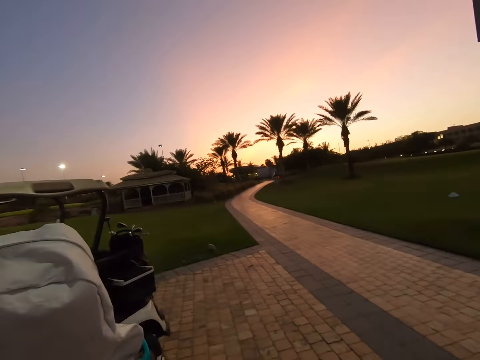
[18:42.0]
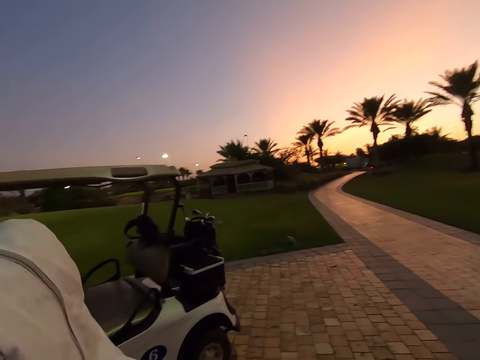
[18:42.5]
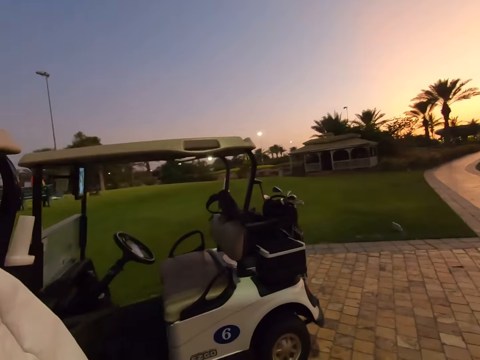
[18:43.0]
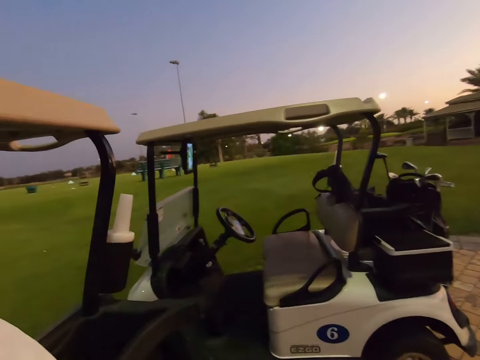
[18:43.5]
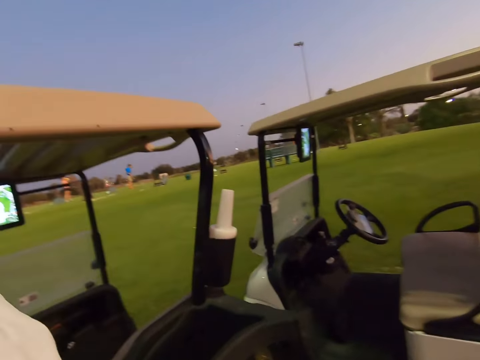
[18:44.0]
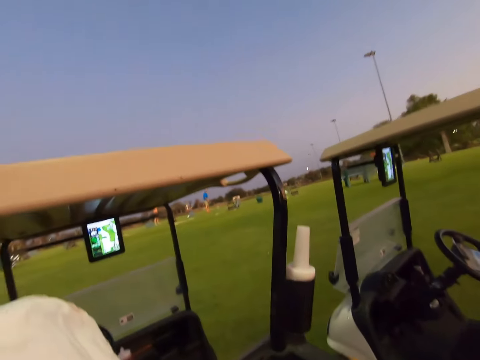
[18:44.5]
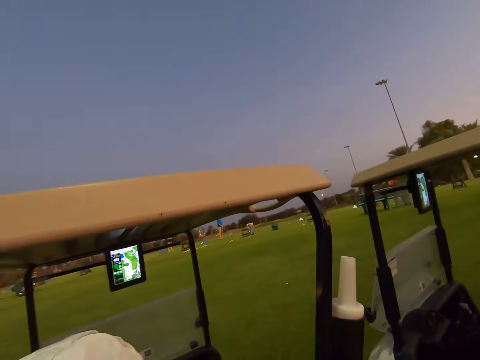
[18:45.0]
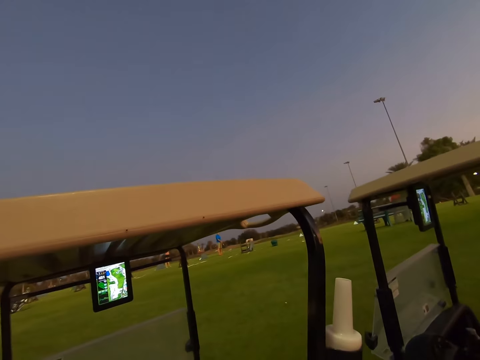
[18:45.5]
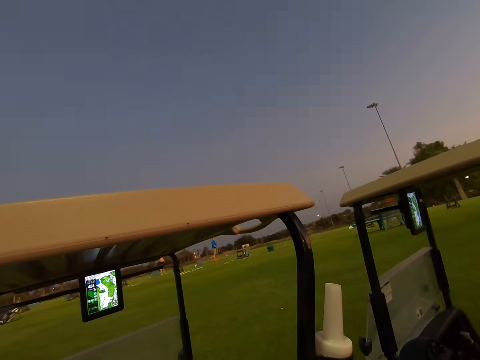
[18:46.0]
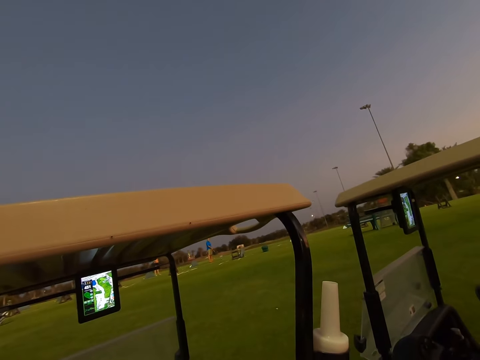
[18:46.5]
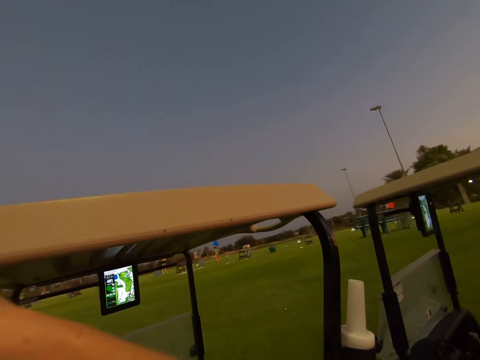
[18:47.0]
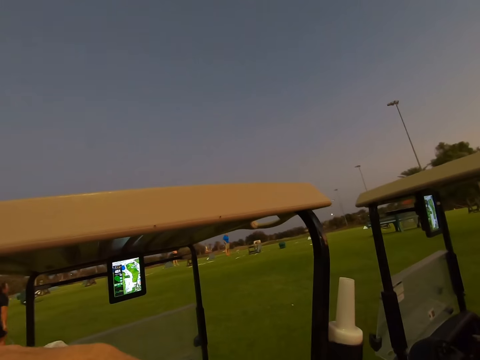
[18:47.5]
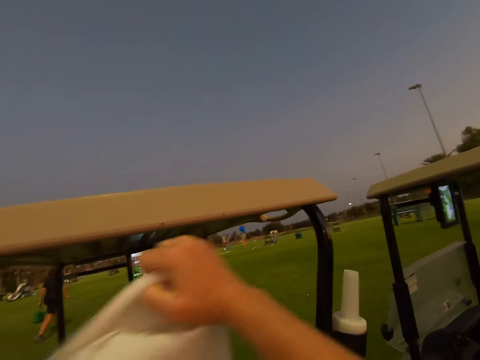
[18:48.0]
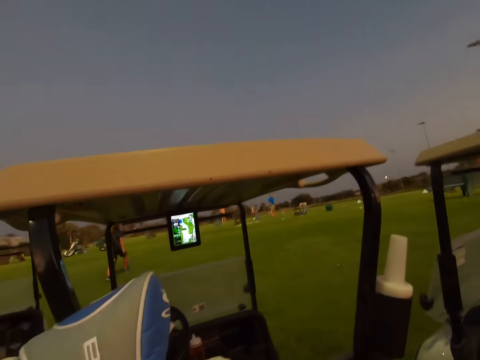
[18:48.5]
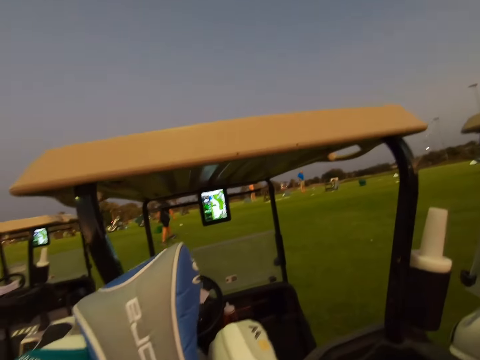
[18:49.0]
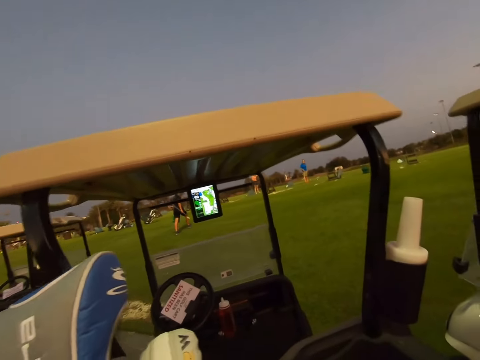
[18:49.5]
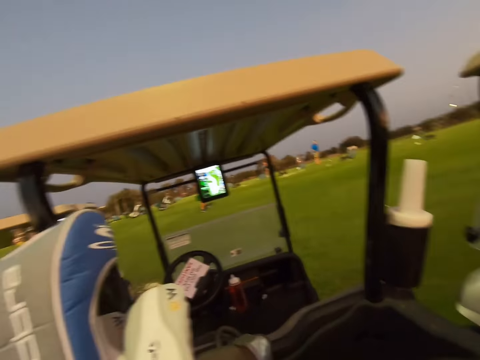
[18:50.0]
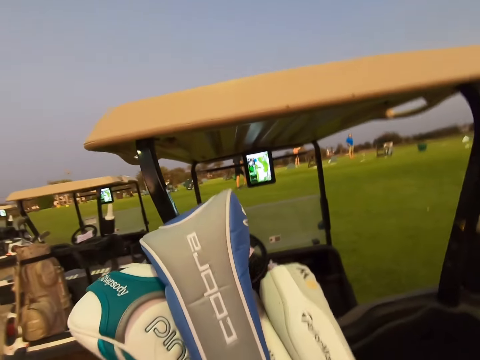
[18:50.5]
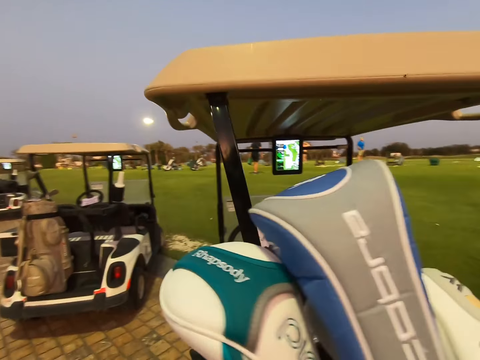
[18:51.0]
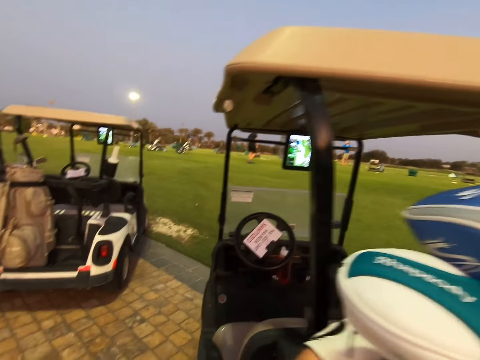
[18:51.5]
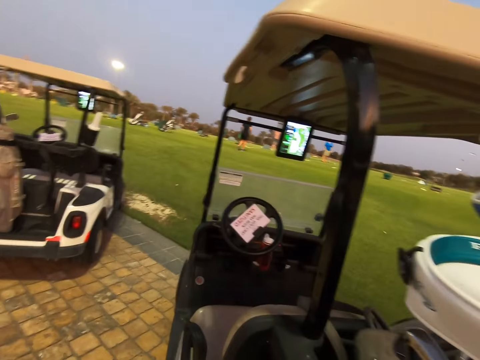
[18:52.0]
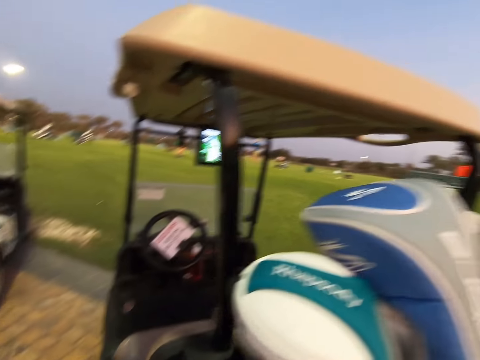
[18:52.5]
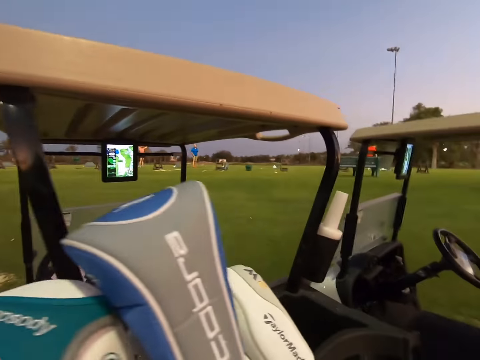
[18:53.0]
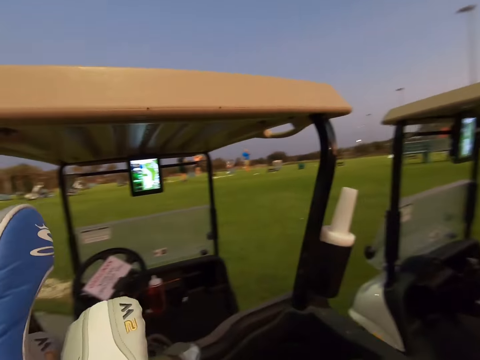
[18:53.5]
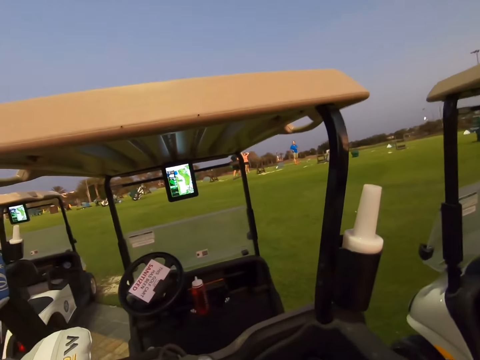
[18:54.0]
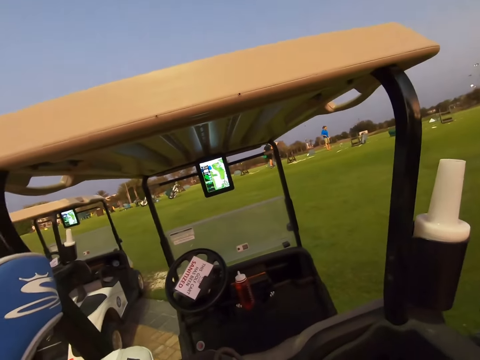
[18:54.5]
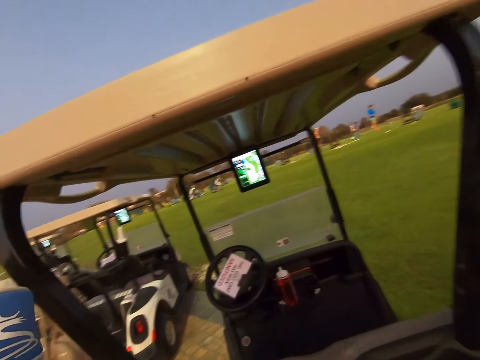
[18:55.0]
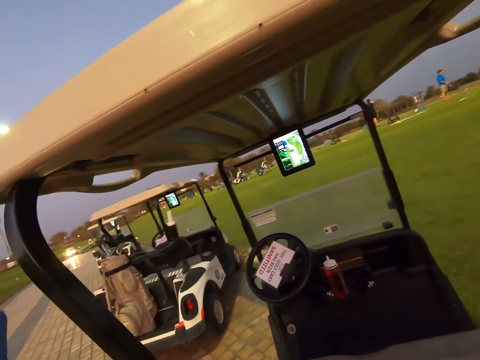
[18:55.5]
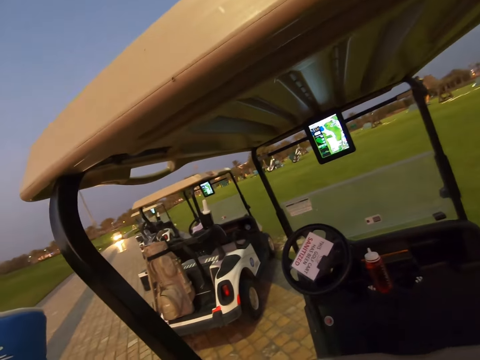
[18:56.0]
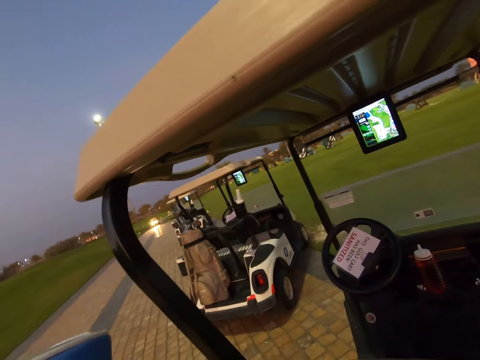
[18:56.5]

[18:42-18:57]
The camera wearer stares around the field. They open the golf stick bag. They stare around the field.

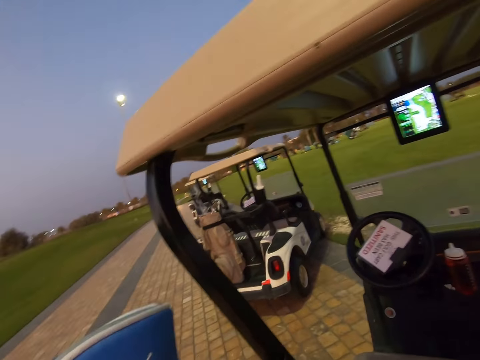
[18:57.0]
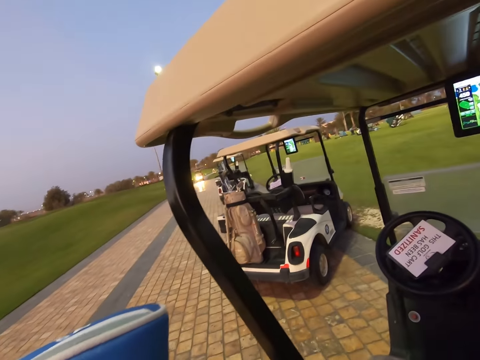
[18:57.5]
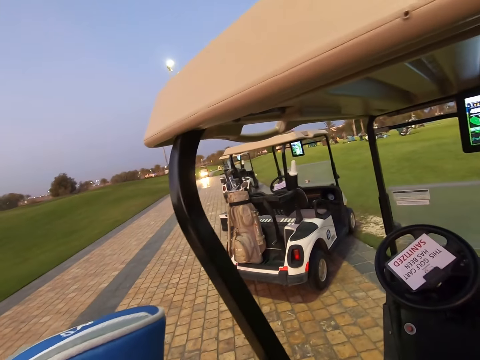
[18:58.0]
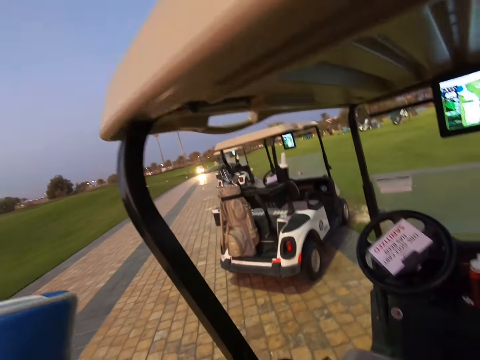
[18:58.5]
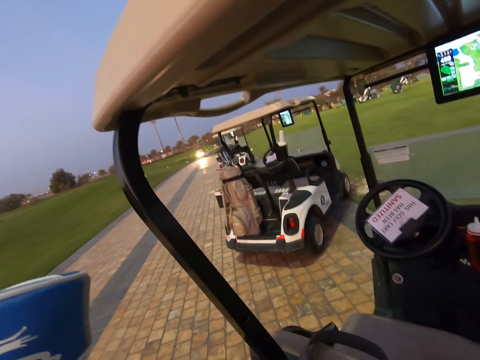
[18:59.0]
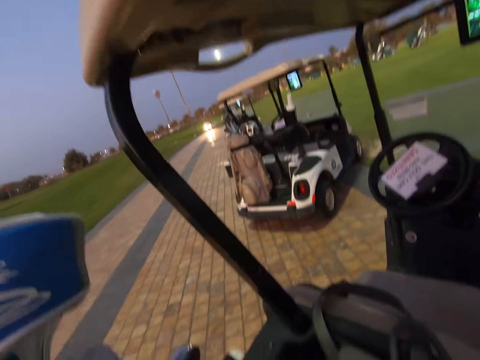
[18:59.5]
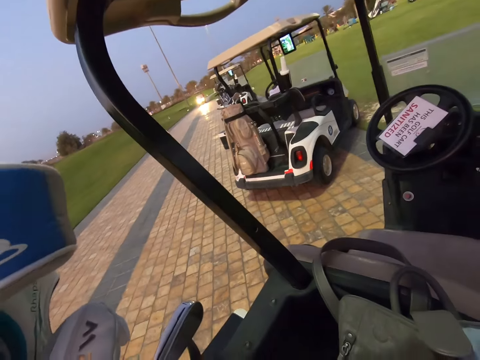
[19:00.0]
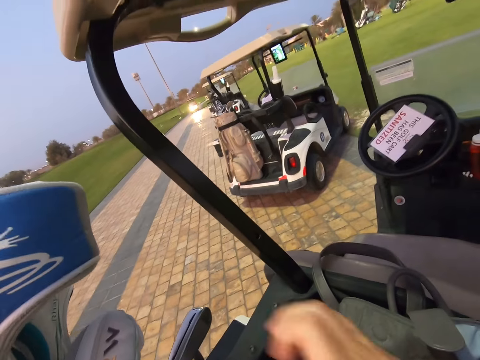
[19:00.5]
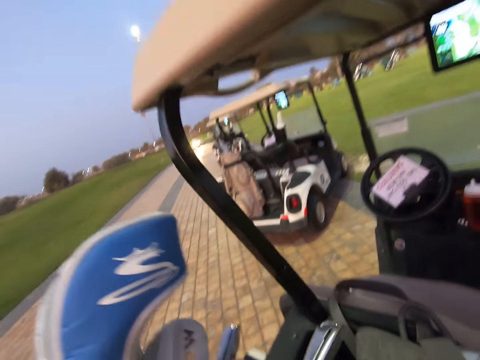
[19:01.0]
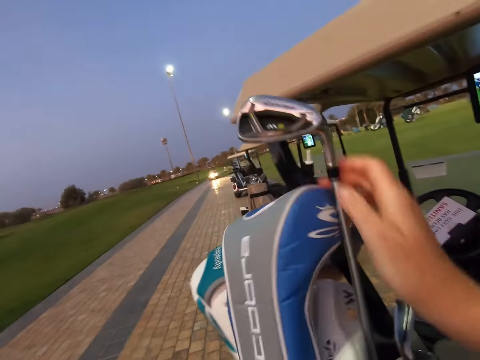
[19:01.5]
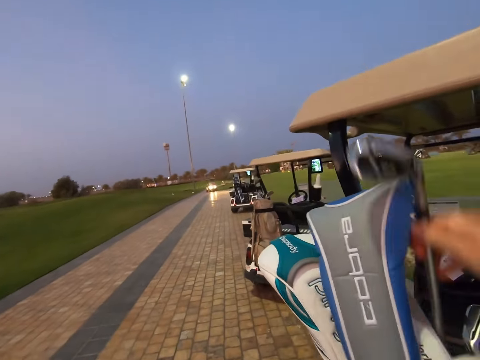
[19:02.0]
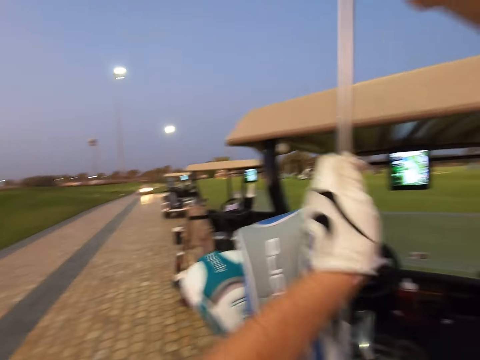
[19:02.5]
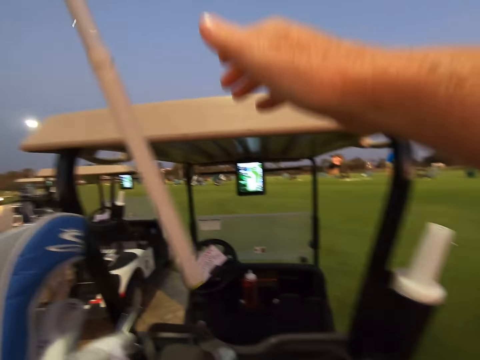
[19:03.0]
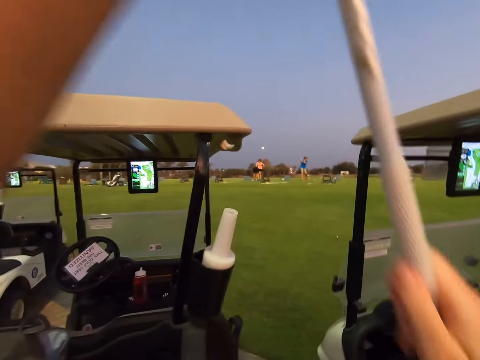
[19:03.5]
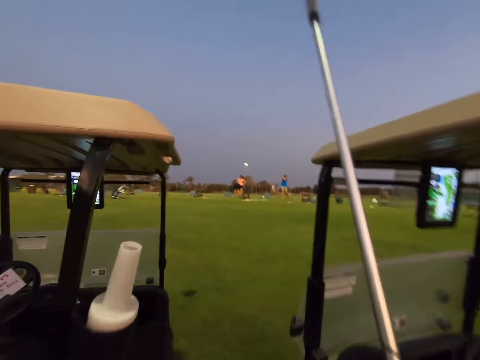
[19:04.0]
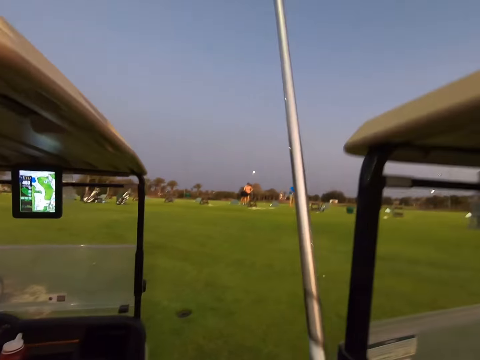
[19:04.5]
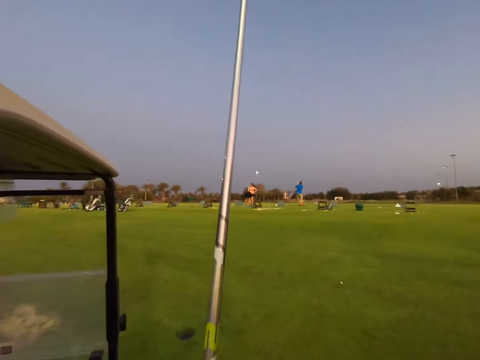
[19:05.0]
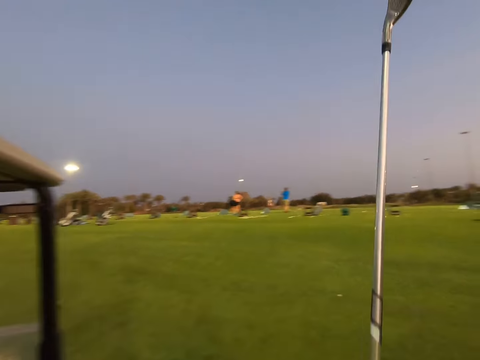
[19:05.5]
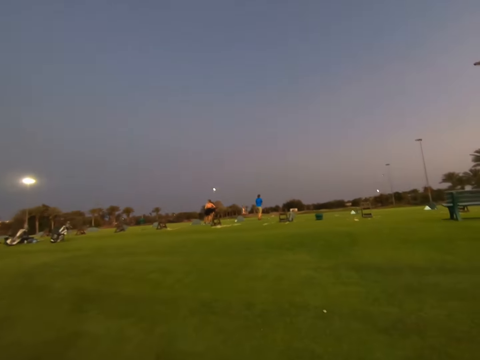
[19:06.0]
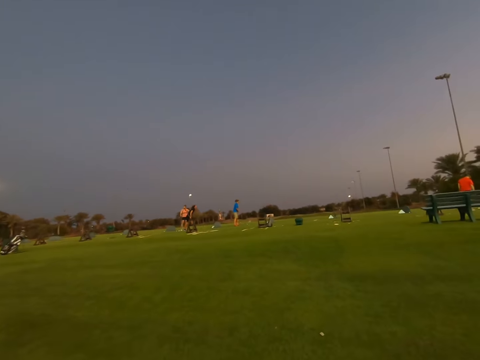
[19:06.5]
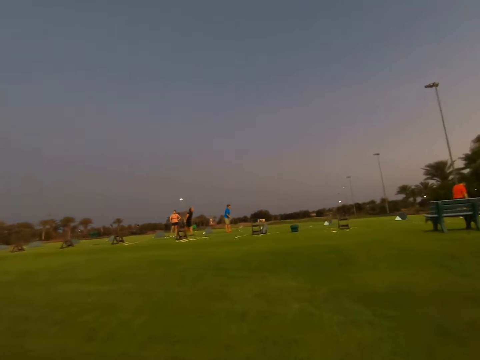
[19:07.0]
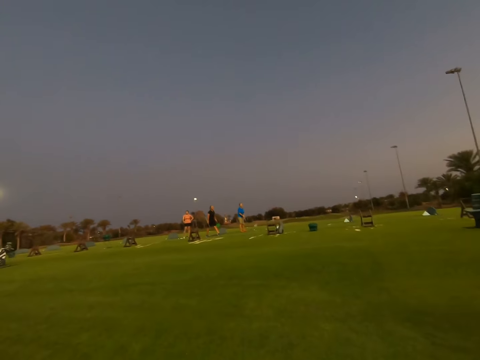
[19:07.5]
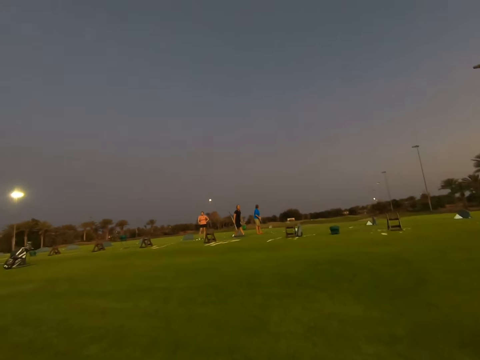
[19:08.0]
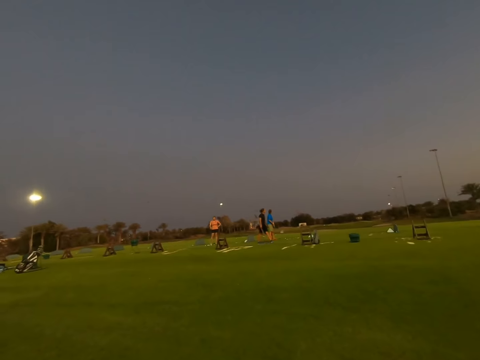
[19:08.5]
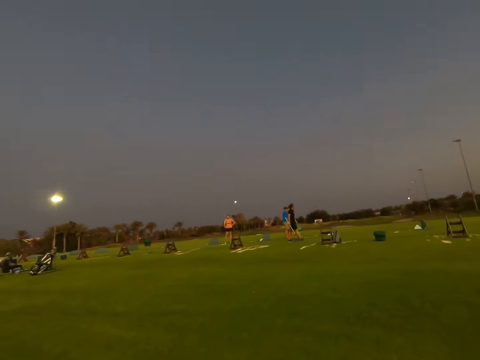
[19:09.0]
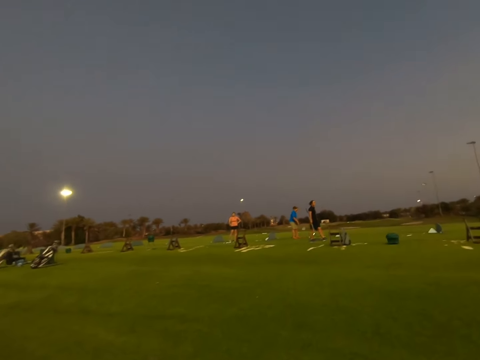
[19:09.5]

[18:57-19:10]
The camera wearer picks up a golf stick from the bag. They walk around the field.
